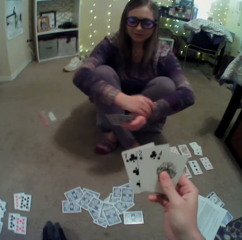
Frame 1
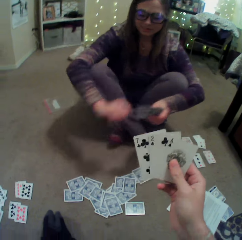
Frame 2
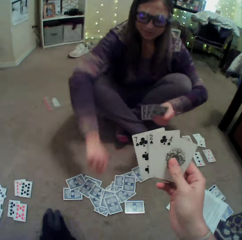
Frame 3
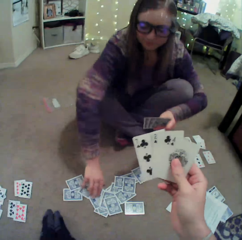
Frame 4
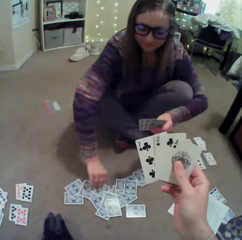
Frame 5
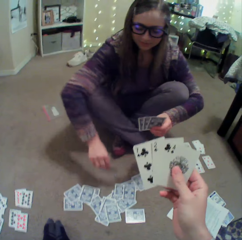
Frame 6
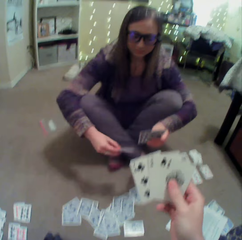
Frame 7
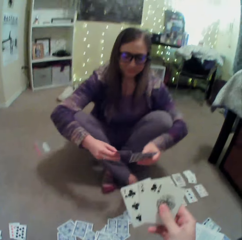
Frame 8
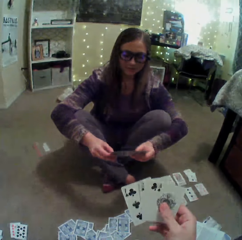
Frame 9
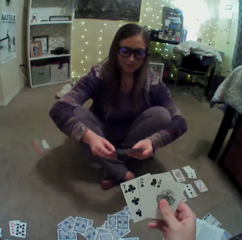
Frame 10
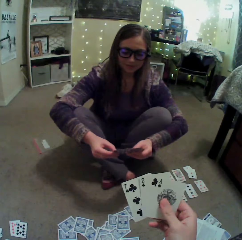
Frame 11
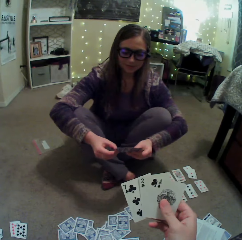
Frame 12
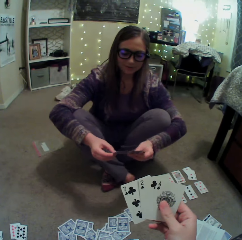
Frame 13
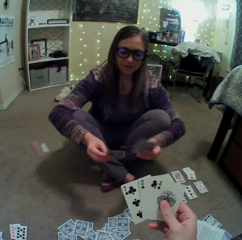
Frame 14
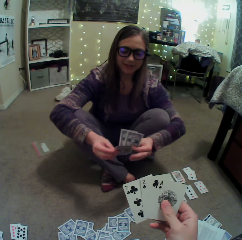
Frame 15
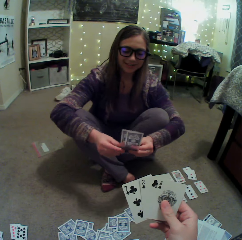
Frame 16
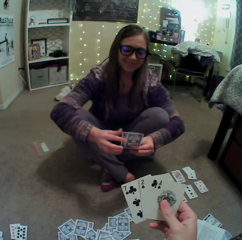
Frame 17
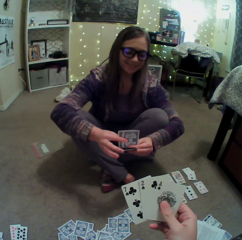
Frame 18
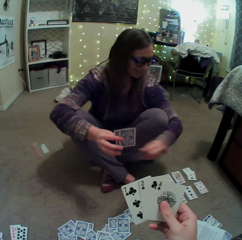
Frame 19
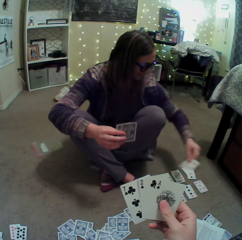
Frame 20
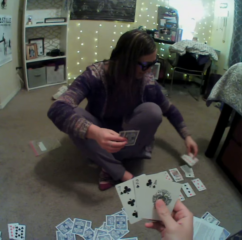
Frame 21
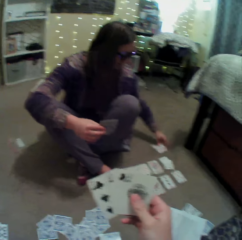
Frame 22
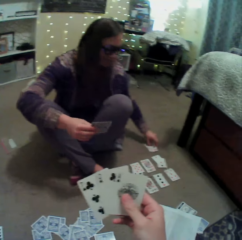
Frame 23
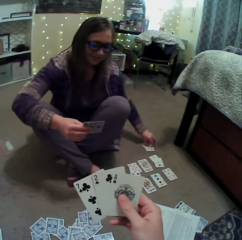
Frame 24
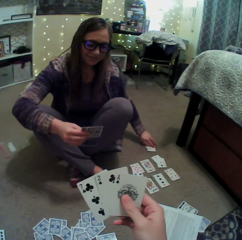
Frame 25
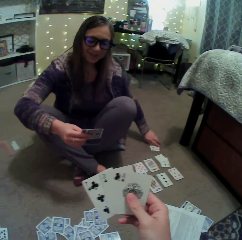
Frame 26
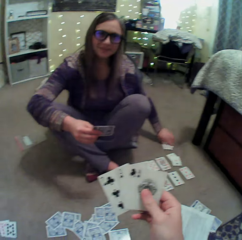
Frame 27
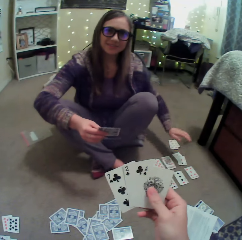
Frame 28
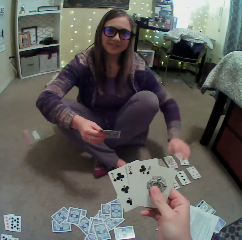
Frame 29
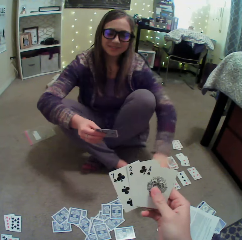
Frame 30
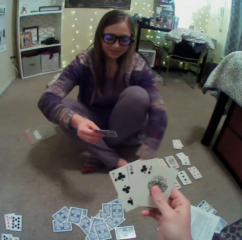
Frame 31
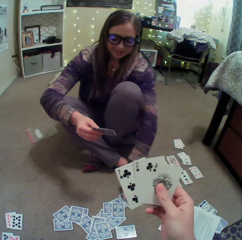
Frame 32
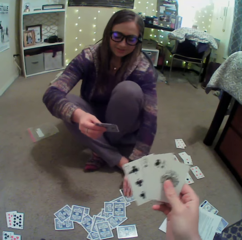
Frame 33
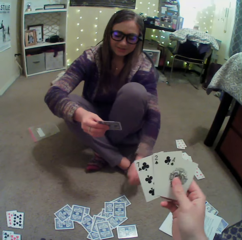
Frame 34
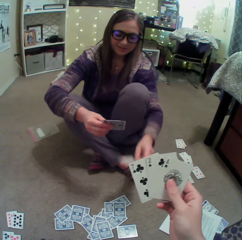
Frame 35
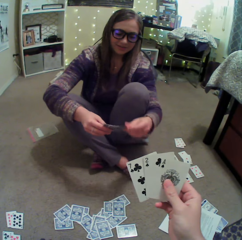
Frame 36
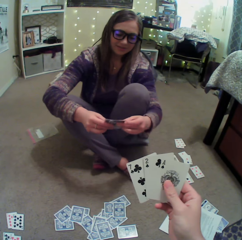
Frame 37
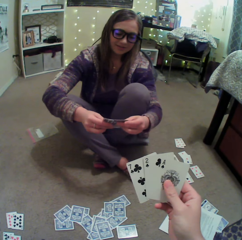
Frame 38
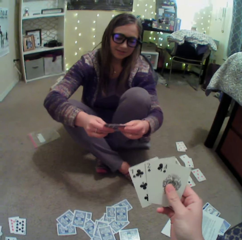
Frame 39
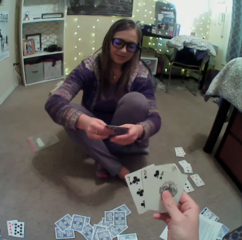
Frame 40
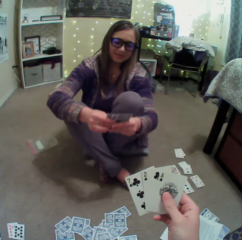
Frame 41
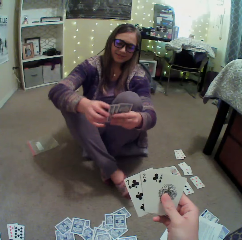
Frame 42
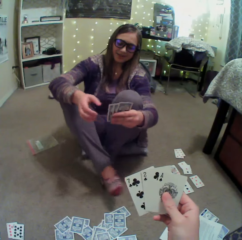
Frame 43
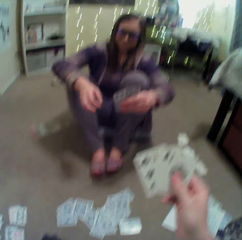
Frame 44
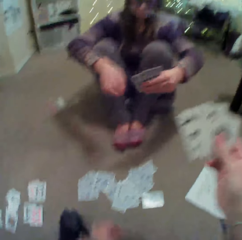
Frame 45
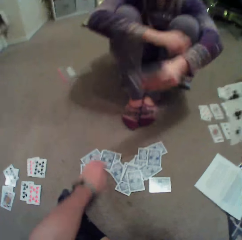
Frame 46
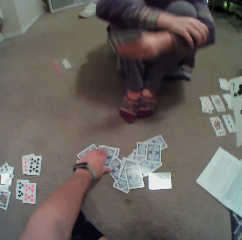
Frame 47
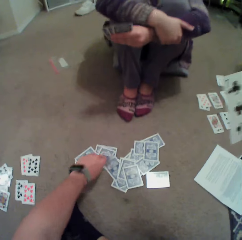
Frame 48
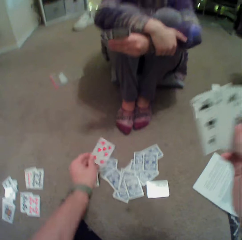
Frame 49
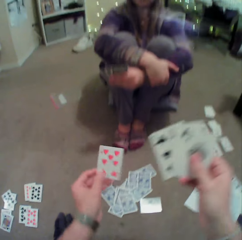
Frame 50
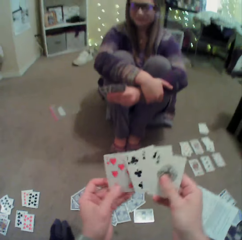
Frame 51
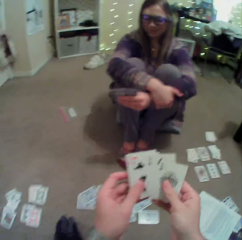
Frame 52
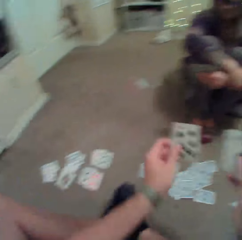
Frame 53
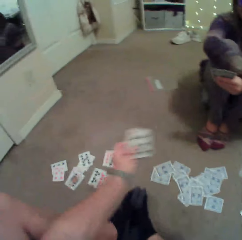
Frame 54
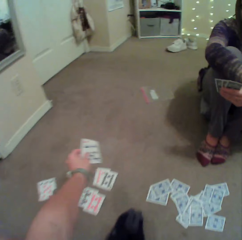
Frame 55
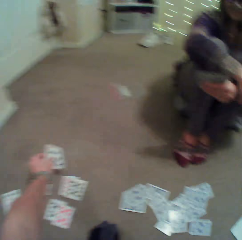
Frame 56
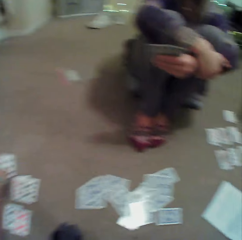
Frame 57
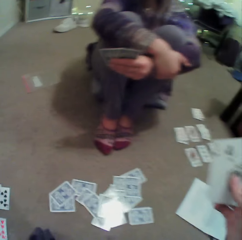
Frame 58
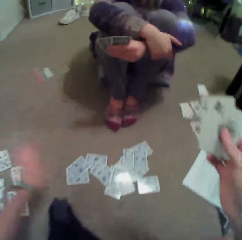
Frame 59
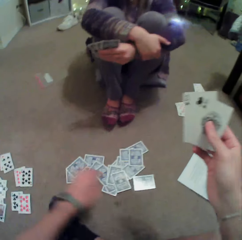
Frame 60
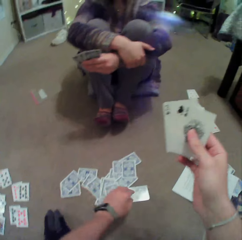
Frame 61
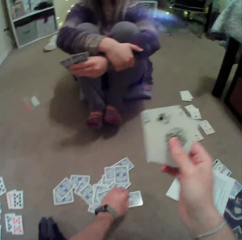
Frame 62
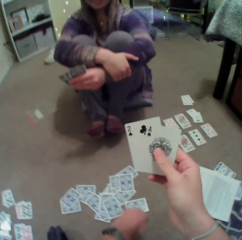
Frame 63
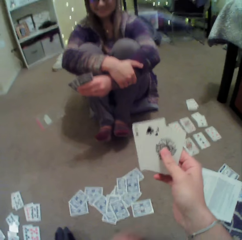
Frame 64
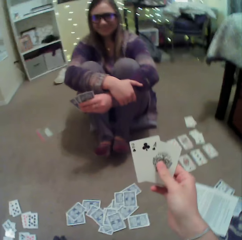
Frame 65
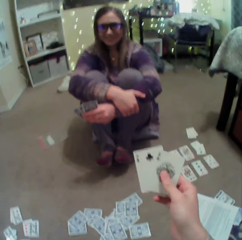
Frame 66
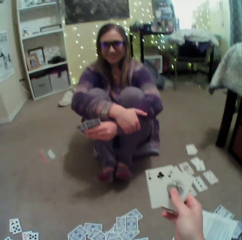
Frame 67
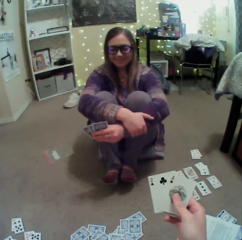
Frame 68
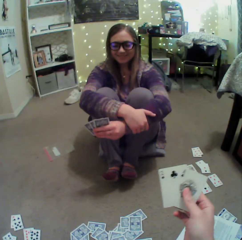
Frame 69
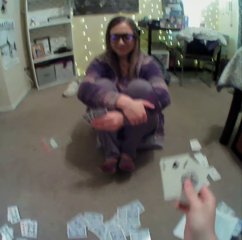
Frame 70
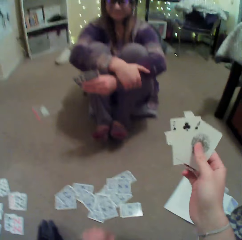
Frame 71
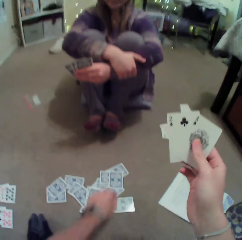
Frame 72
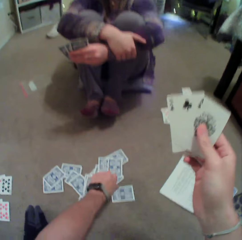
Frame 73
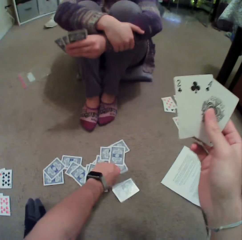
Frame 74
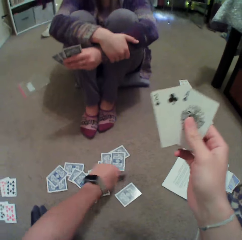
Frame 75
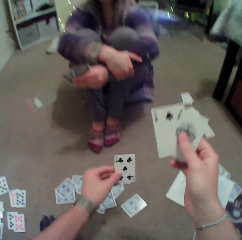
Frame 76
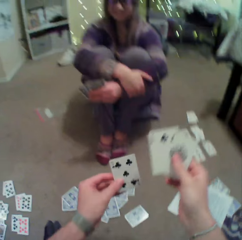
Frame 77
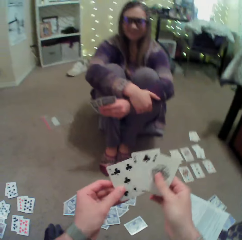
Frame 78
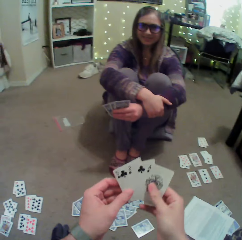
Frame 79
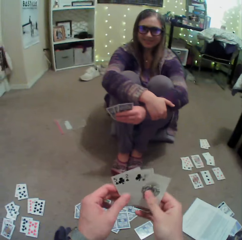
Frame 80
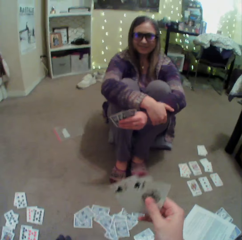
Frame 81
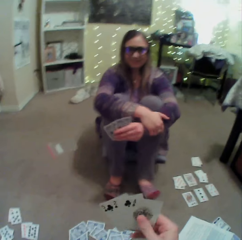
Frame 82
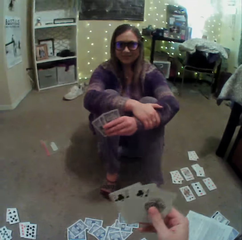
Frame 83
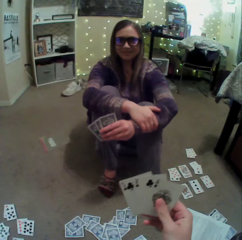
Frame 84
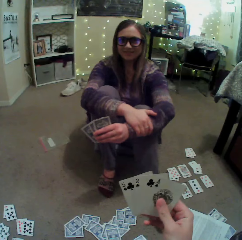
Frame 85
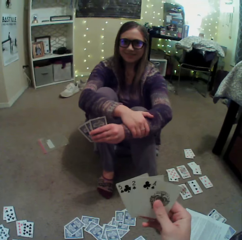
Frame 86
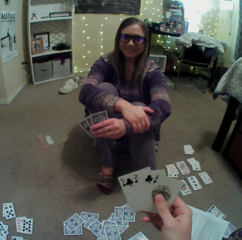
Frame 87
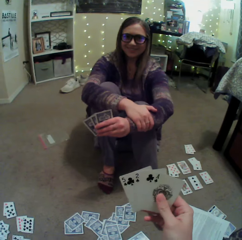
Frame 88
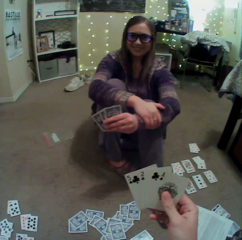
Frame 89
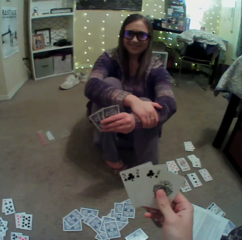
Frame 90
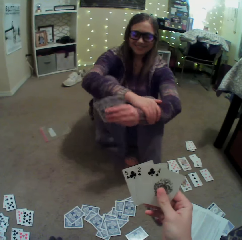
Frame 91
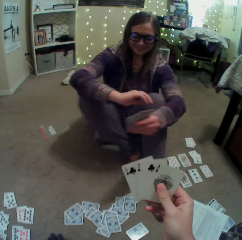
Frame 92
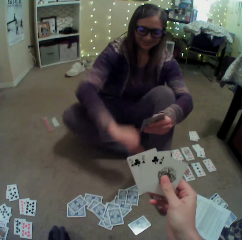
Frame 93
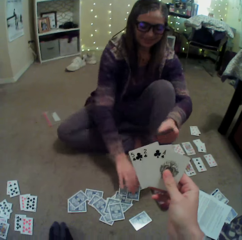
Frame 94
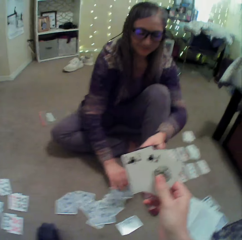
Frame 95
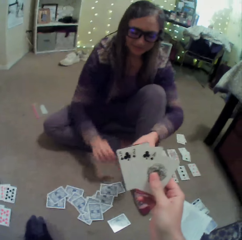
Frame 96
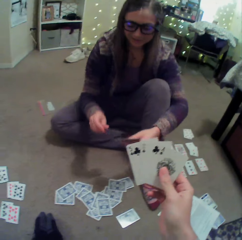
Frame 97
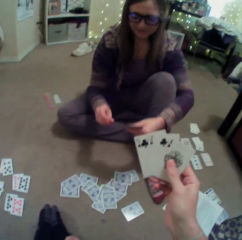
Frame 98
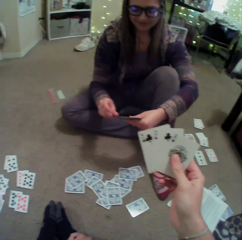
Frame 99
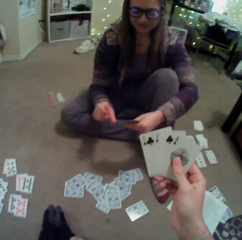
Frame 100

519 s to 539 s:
A lady picks up a card on the floor. The camera wearer converses with the lady. The lady puts the card on the floor, picks up the card on the floor, and straightens her legs. The camera wearer picks up the card on the floor. They put the card on the floor. The lady converses with the camera wearer. The camera wearer picks up the card on the floor. The lady straightens a leg and picks up the card on the floor.

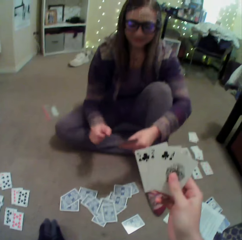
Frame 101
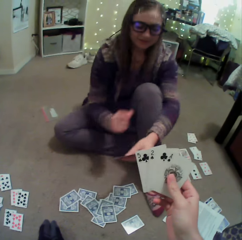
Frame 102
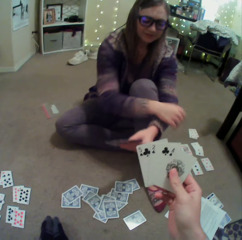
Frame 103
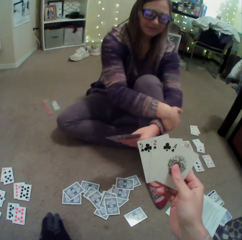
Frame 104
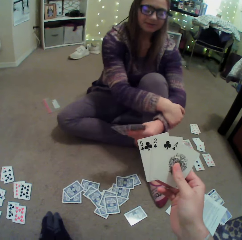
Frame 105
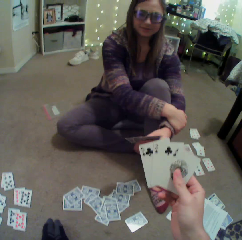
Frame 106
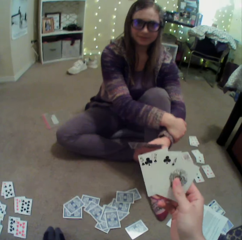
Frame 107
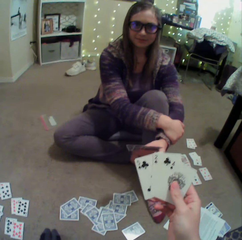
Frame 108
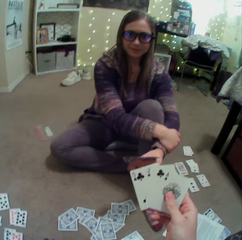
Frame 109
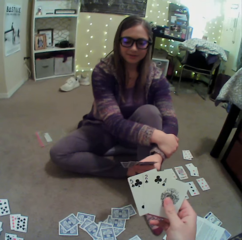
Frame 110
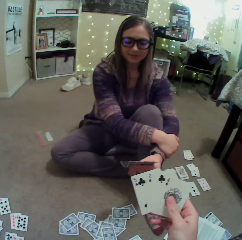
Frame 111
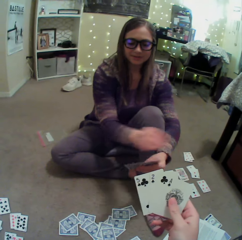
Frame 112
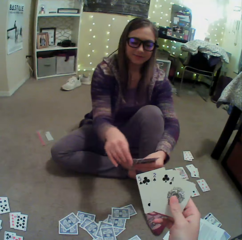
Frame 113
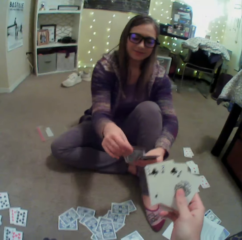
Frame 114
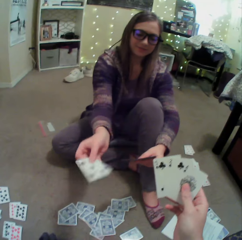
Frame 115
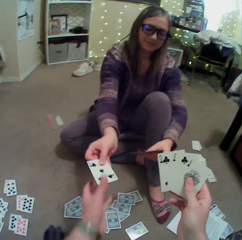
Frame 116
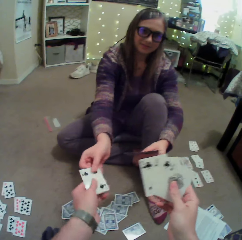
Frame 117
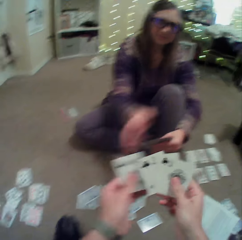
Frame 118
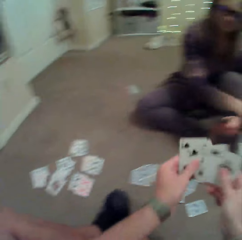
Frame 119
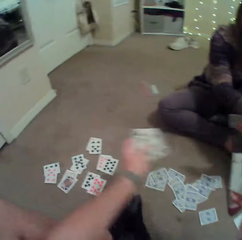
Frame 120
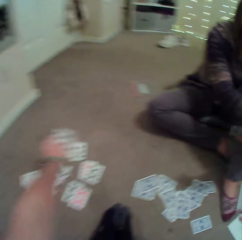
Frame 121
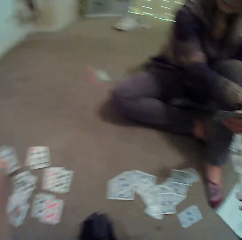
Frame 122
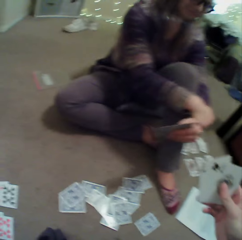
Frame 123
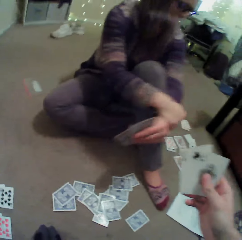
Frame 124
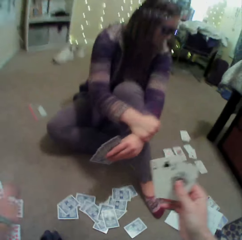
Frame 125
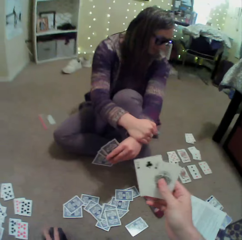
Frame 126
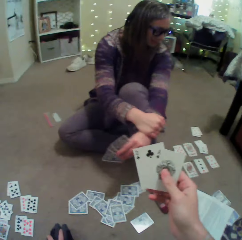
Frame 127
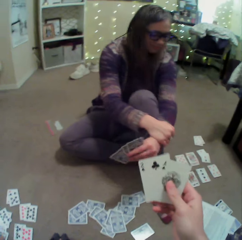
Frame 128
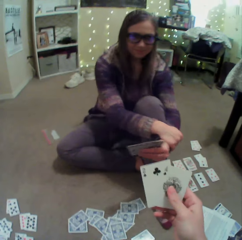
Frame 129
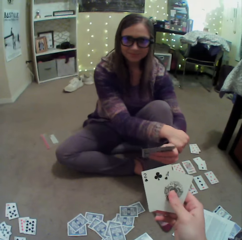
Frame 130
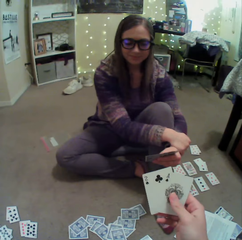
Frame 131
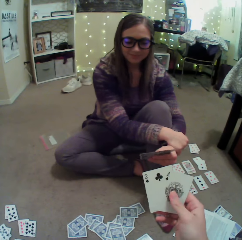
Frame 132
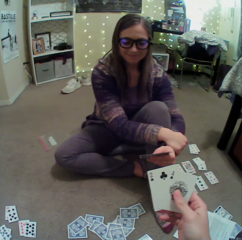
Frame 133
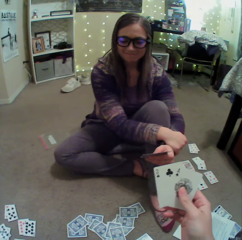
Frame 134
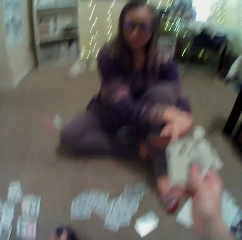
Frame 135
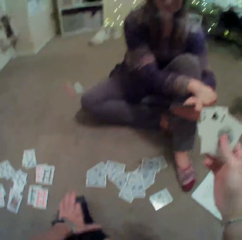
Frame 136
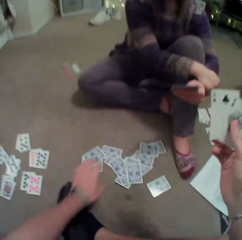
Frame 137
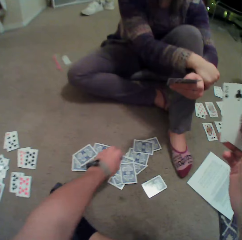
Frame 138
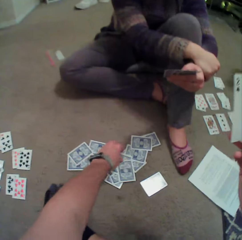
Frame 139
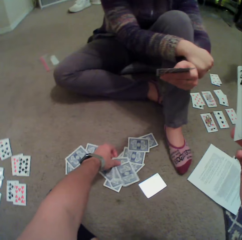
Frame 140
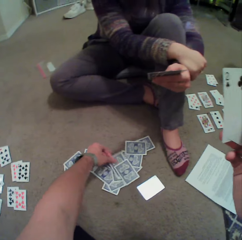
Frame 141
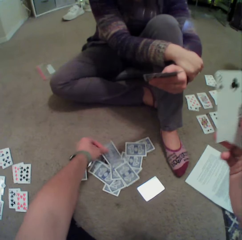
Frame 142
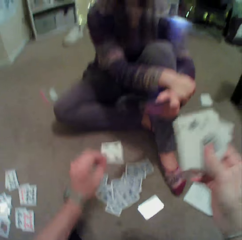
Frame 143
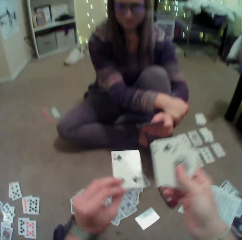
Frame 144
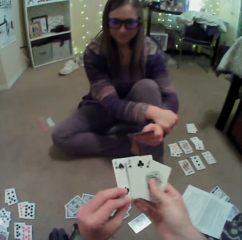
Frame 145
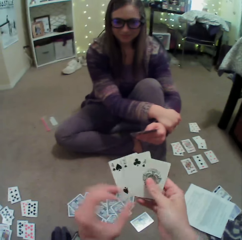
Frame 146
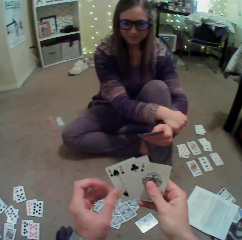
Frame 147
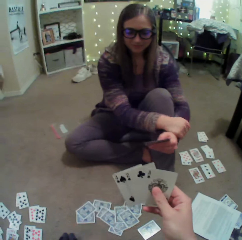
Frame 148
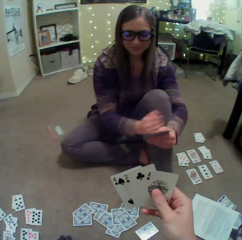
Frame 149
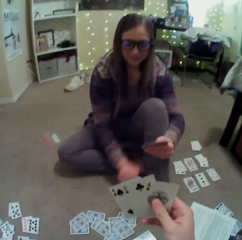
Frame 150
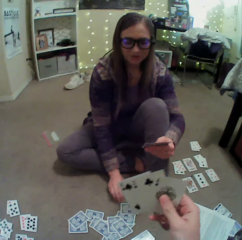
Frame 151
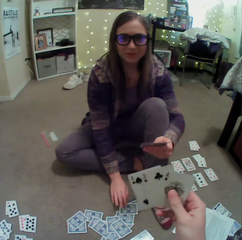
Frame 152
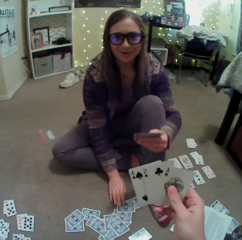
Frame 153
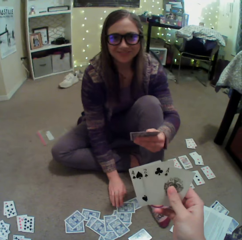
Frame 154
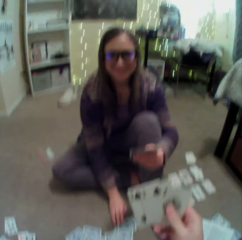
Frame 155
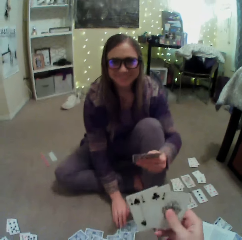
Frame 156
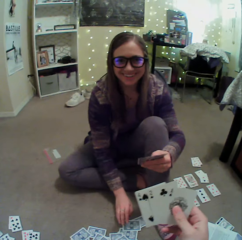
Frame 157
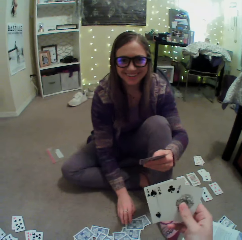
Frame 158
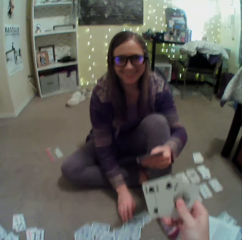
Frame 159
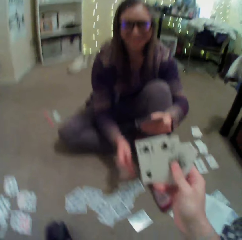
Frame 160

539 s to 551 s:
A lady converses with the camera wearer. She gives a card to the camera wearer. The camera wearer puts the card on the floor. They look around. They pick up the card on the floor. The lady touches the card on the floor.
